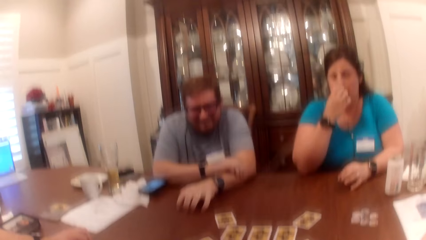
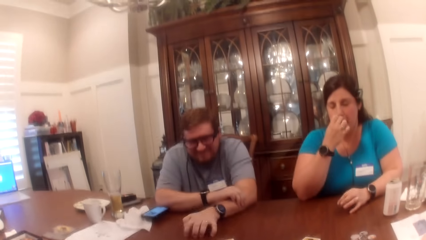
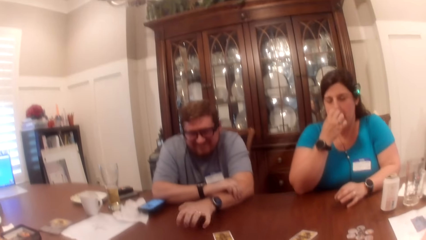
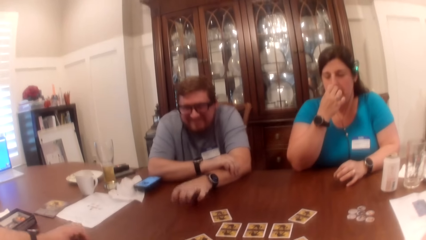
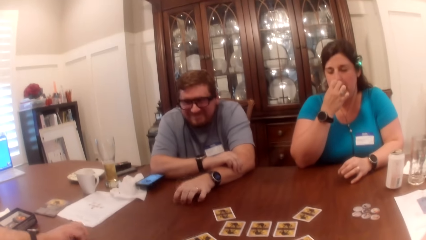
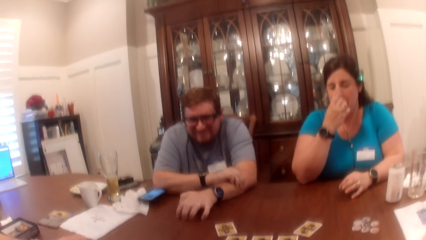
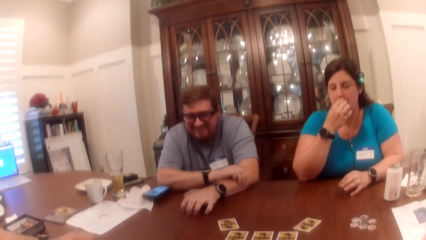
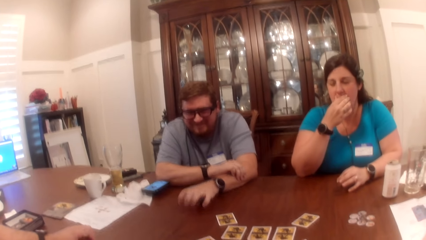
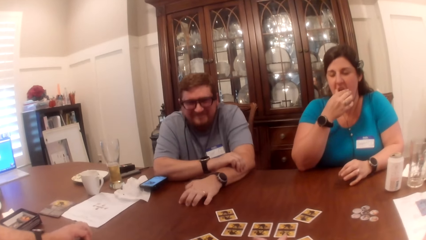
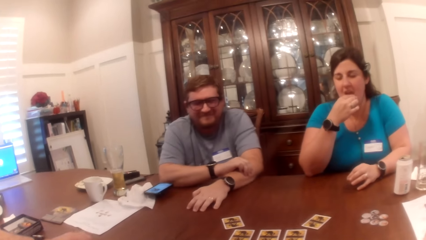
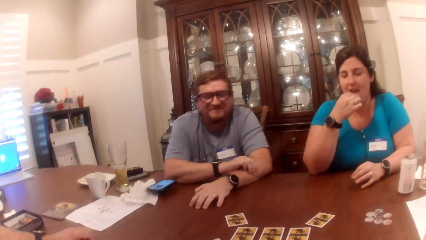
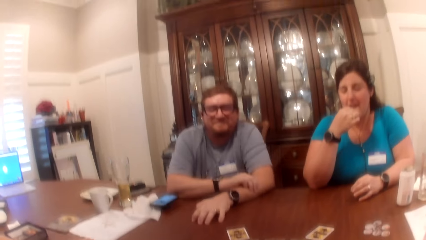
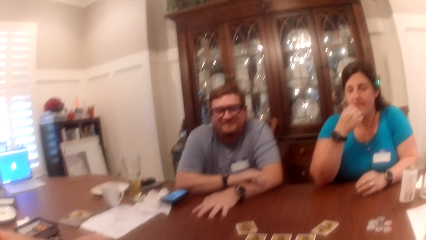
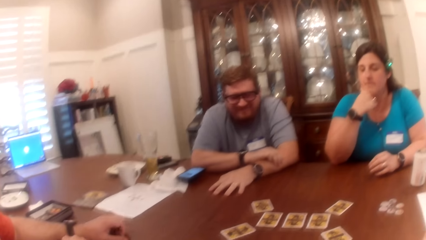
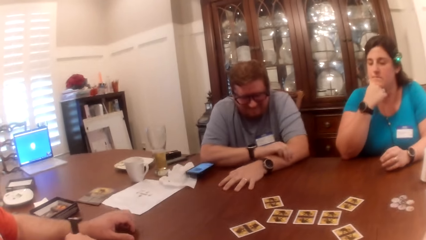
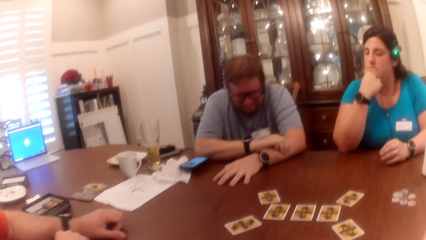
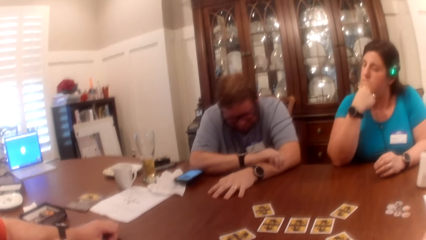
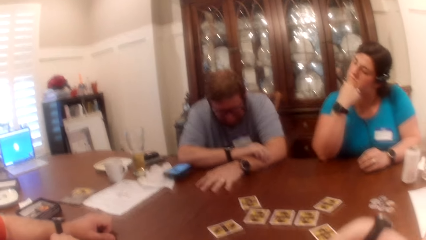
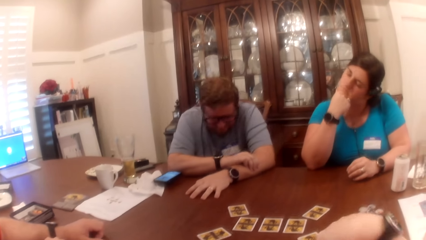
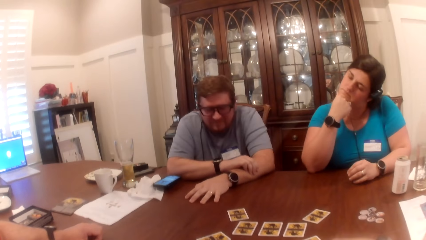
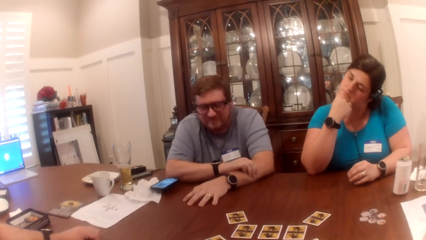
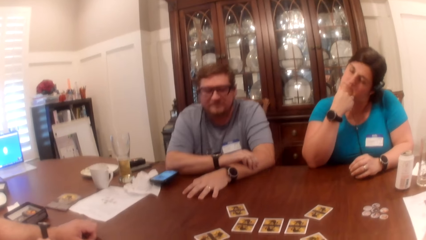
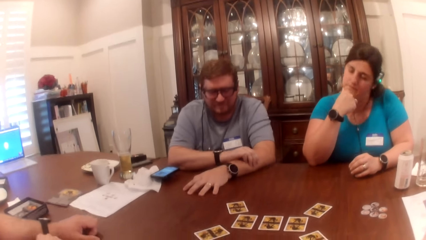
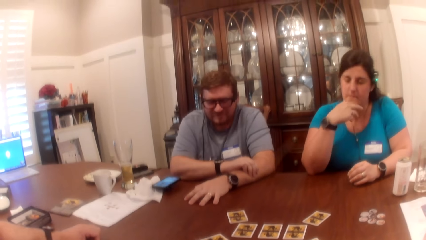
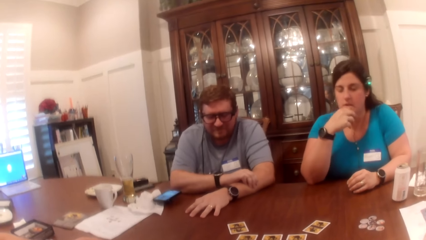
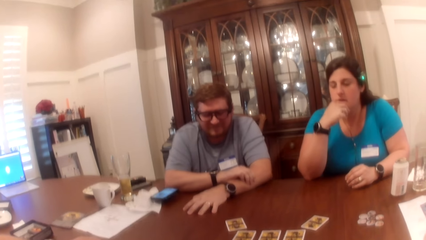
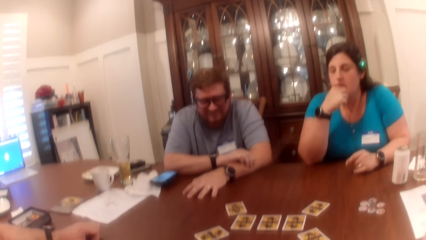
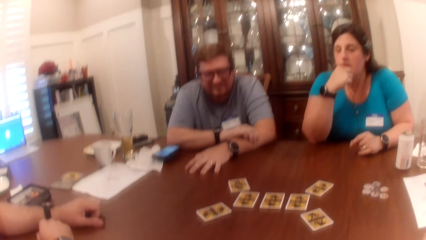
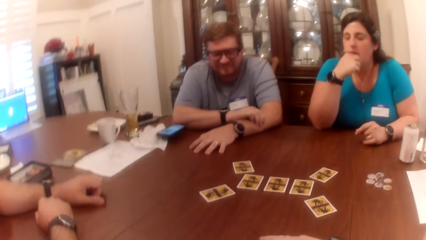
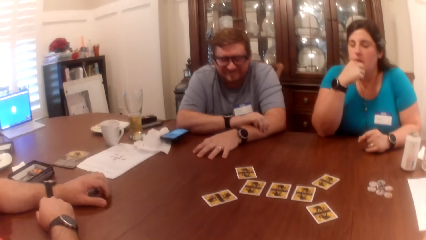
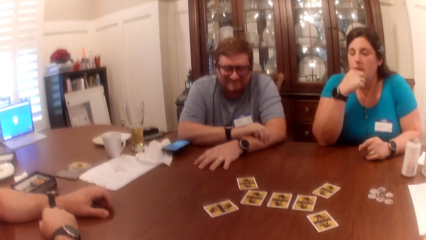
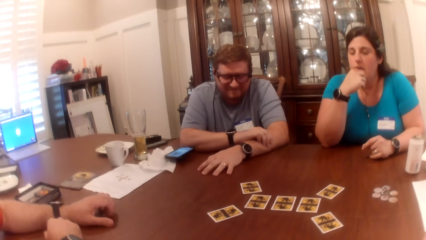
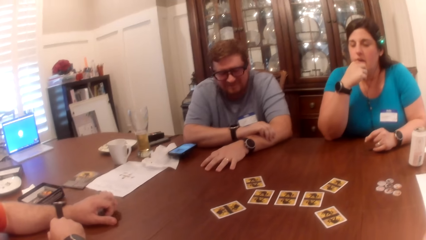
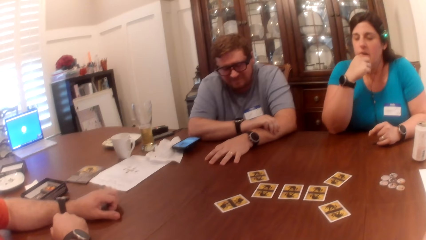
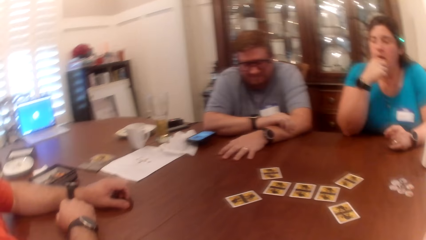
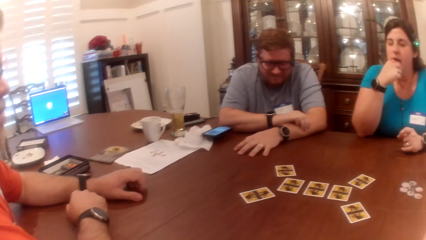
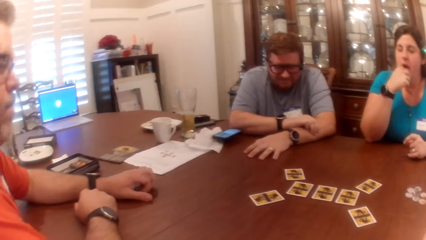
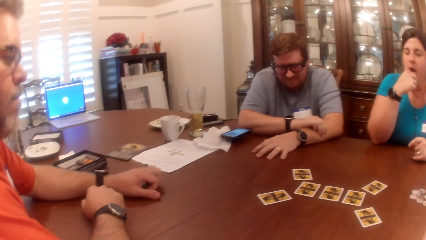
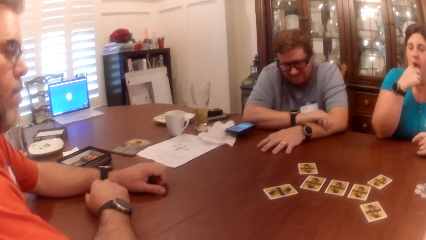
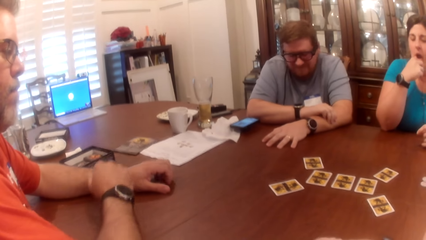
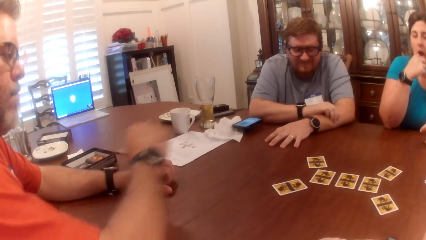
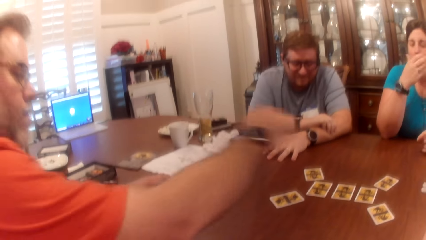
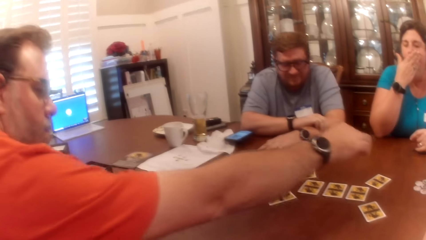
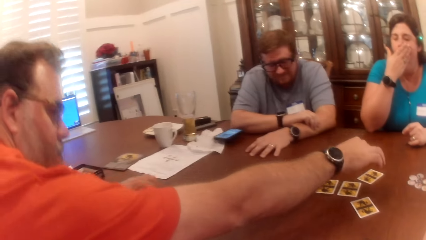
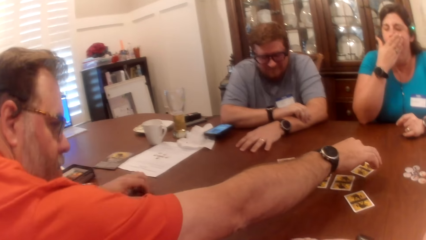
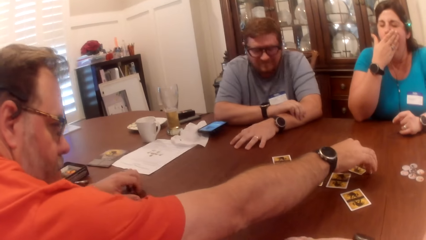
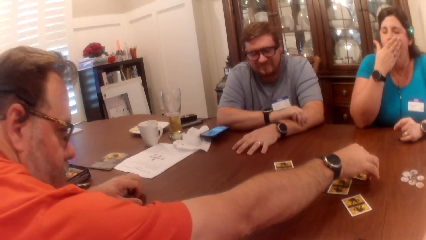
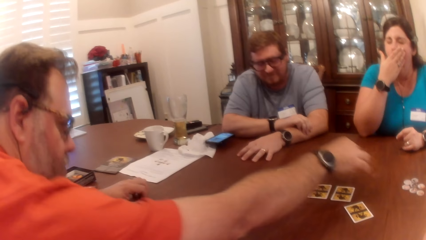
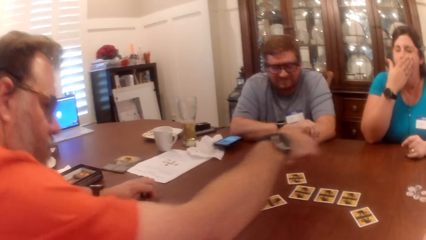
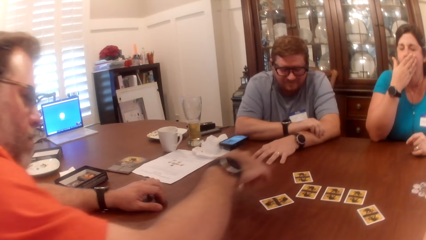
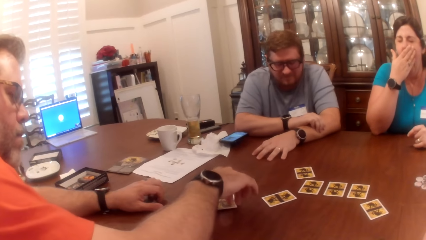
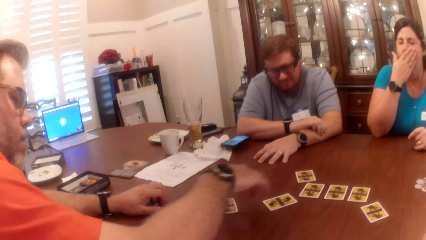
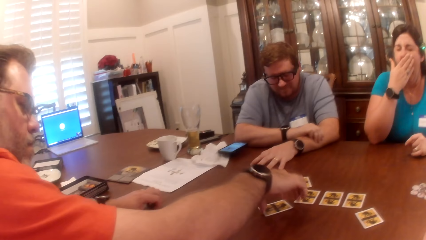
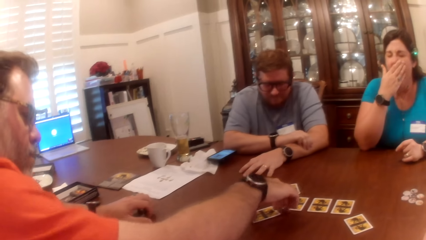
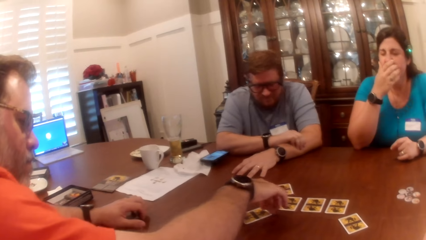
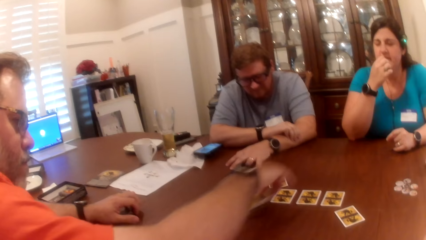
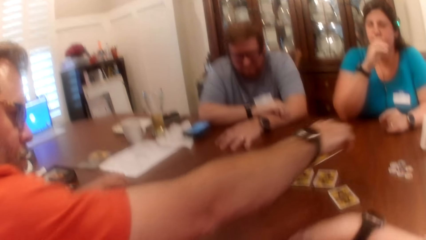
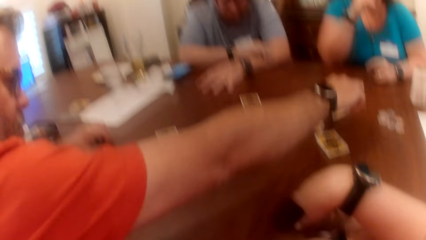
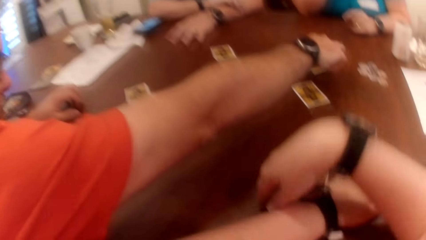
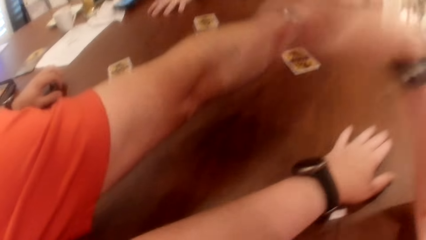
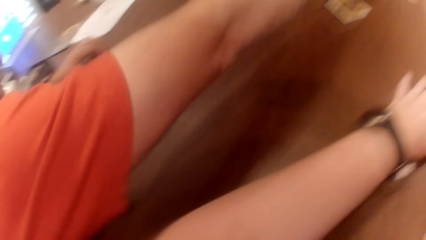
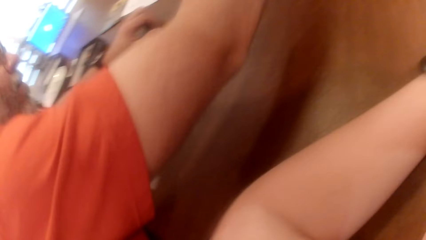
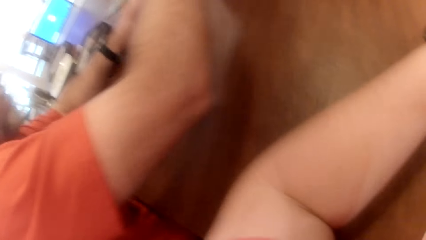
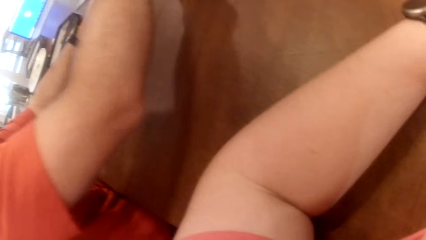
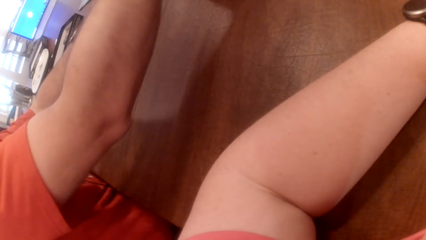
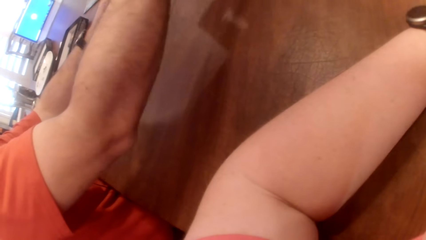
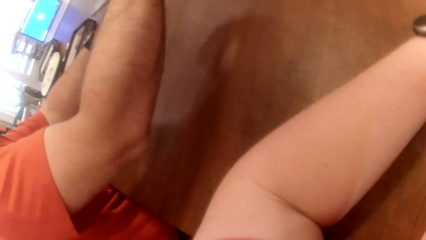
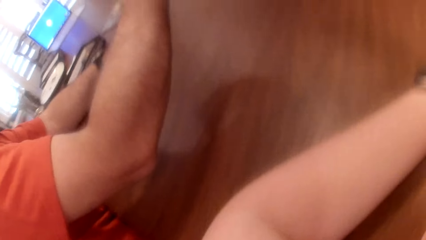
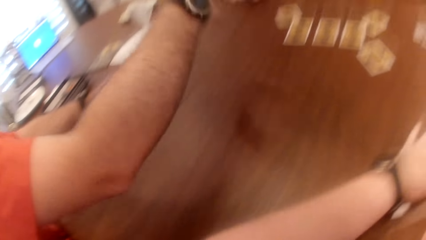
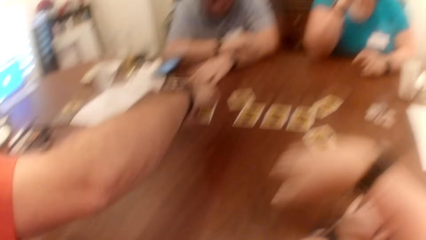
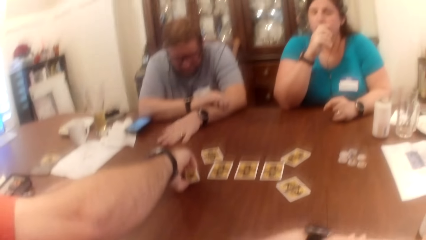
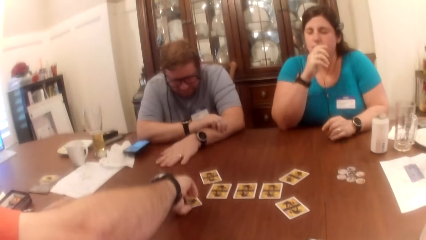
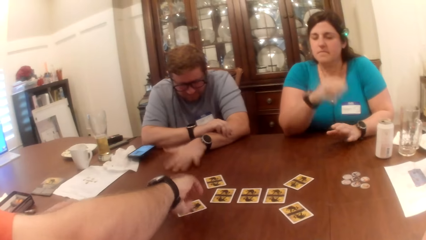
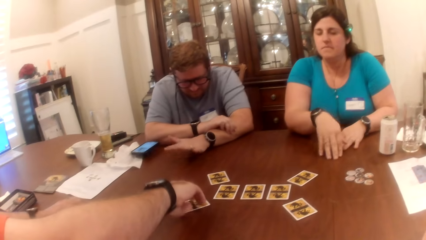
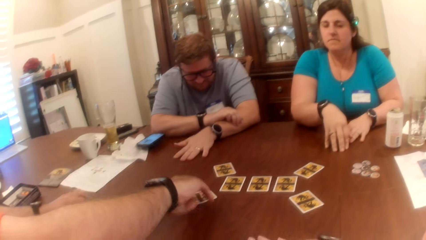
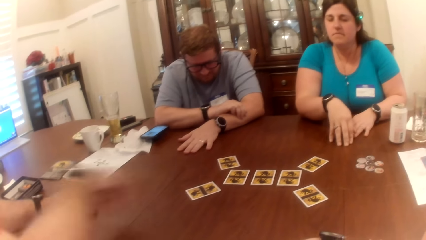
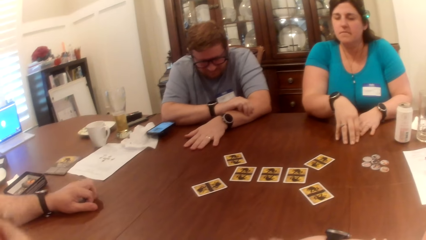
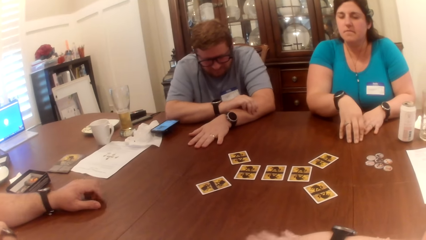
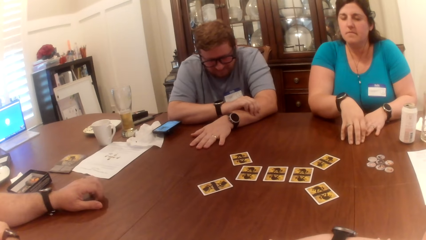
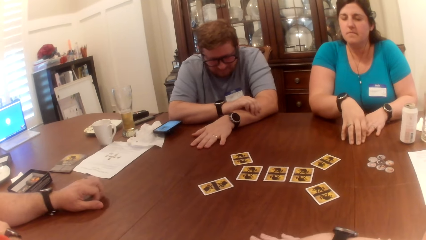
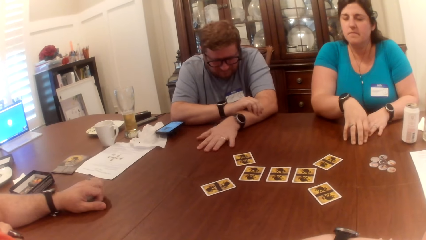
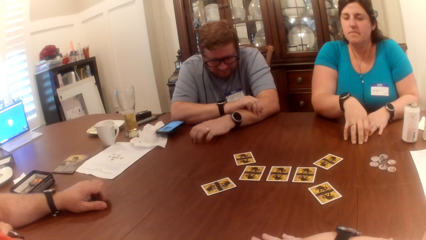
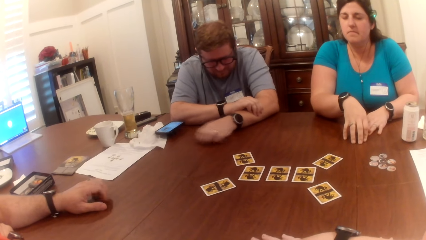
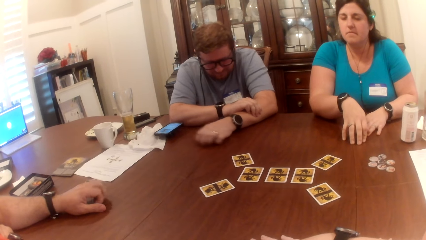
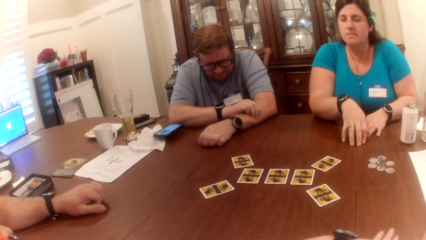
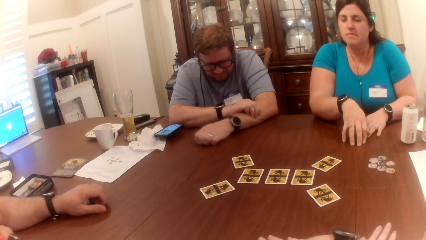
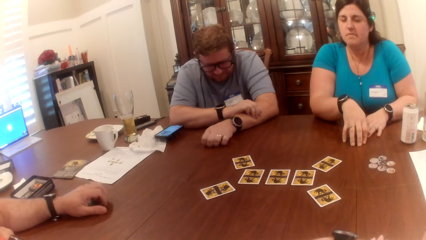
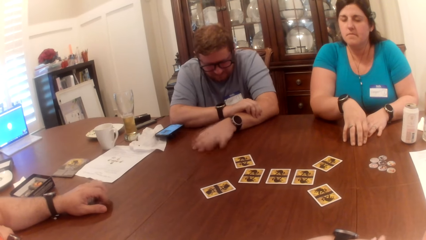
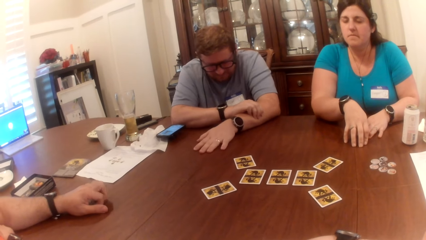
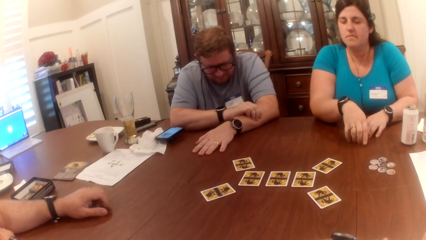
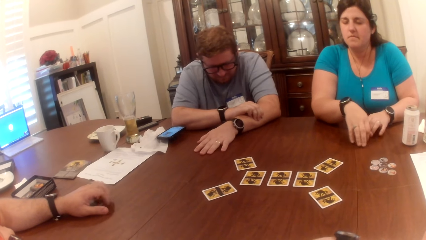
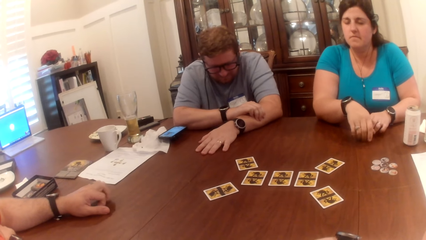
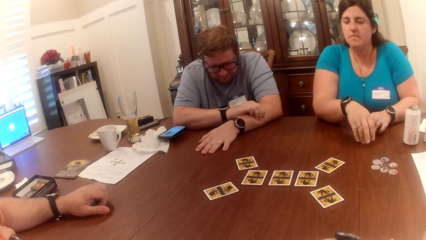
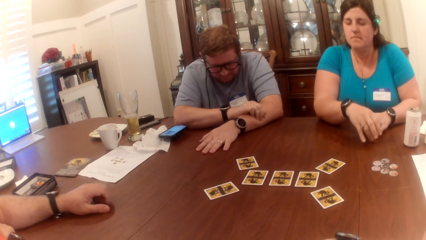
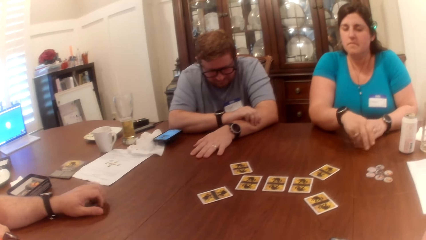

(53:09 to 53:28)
The camera wearer looks at a woman. She shakes her hand. A man takes the card from the table with his right hand. The man drops the card in his right hand on the table. The man takes the card from the table with his right hand and drops the card in his right hand on the table. The camera wearer raises her right hand. The man holds cards with his right hand. The camera wearer hits the table with her left hand. The man drops the cards in his right hand on the table. The camera wearer drops her hand. Another man hits the table with his left hand. A woman hits the table with both hands. The first man rubs the table with his left hand. The camera wearer rubs the table with her right hand. The other man rubs the table with his left hand. The camera wearer rubs the table with both hands. The other man hits the table with his left hand. The camera wearer looks at the cards on the table.
